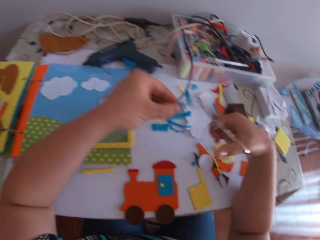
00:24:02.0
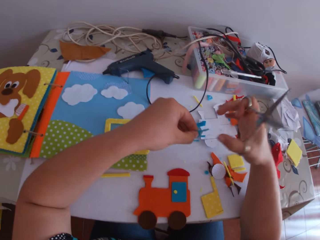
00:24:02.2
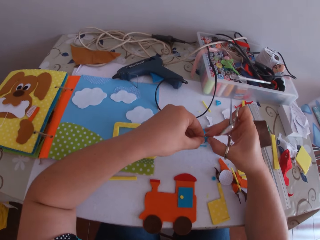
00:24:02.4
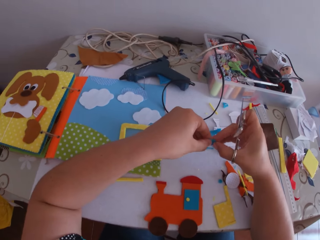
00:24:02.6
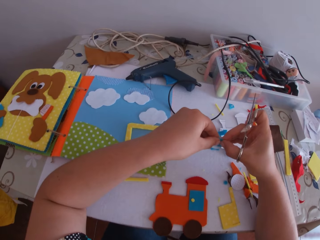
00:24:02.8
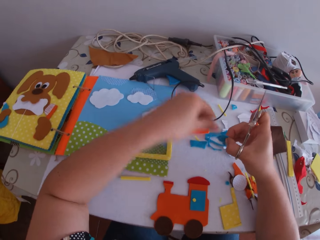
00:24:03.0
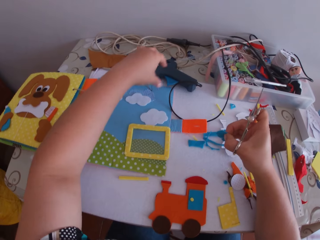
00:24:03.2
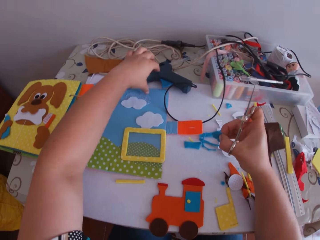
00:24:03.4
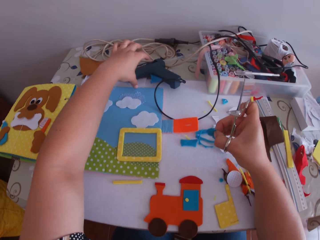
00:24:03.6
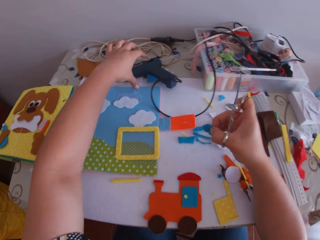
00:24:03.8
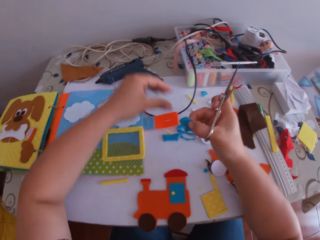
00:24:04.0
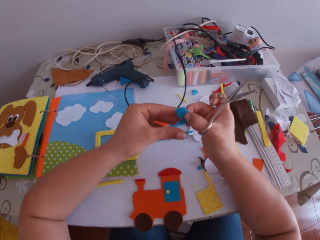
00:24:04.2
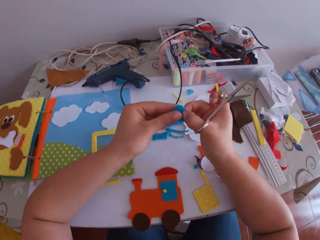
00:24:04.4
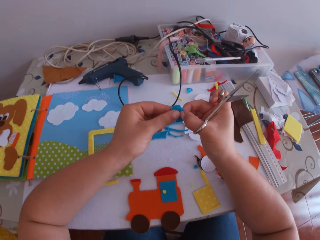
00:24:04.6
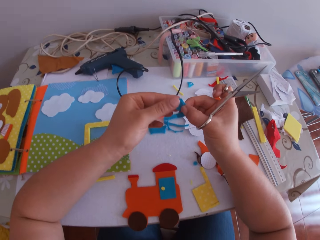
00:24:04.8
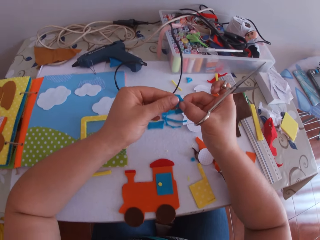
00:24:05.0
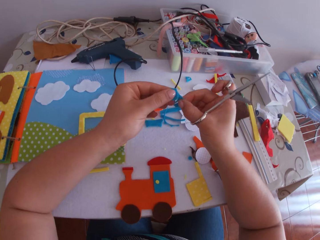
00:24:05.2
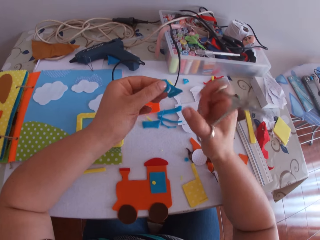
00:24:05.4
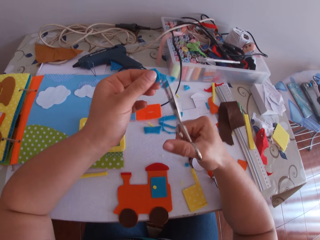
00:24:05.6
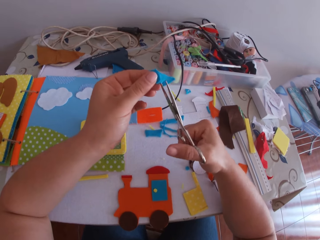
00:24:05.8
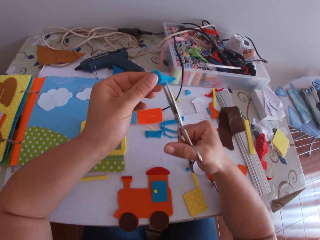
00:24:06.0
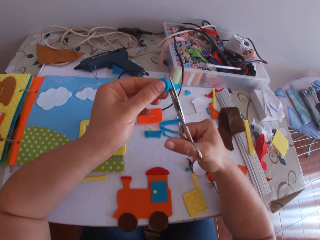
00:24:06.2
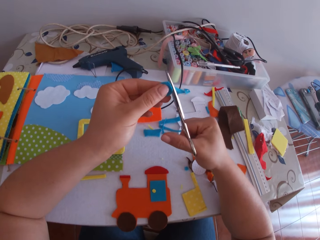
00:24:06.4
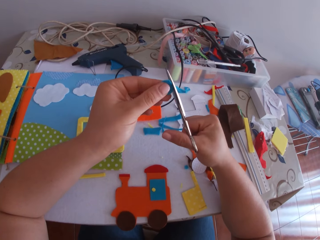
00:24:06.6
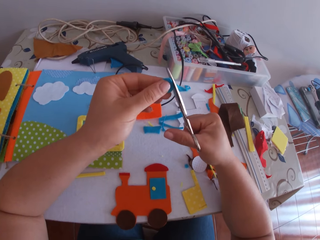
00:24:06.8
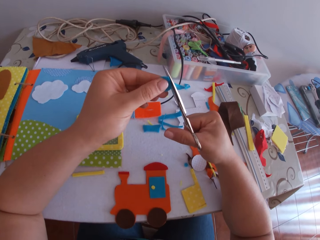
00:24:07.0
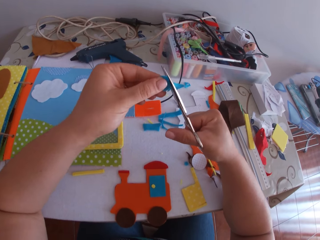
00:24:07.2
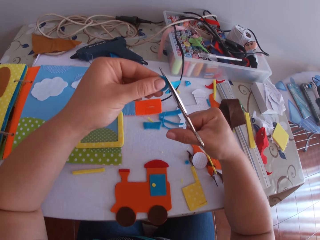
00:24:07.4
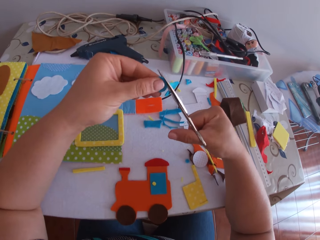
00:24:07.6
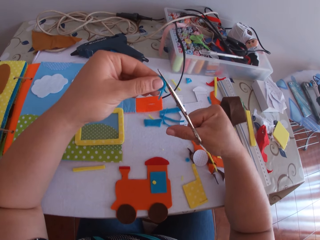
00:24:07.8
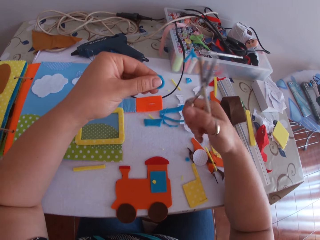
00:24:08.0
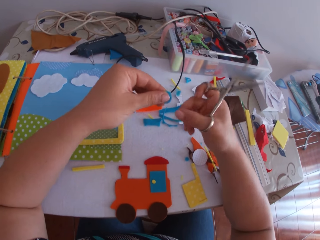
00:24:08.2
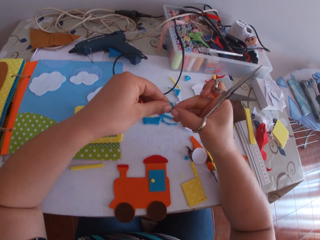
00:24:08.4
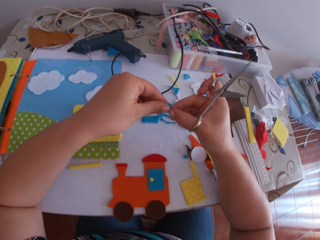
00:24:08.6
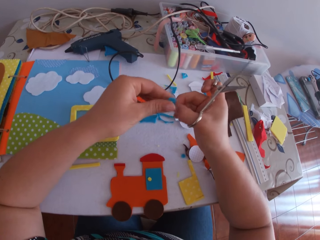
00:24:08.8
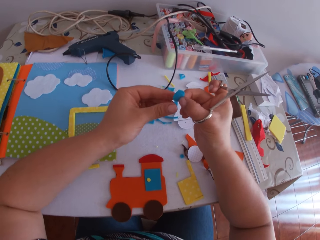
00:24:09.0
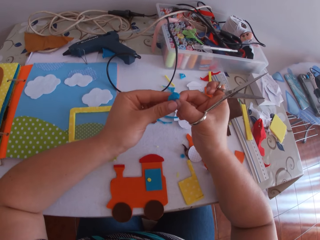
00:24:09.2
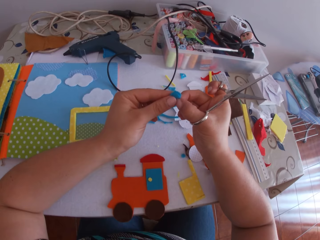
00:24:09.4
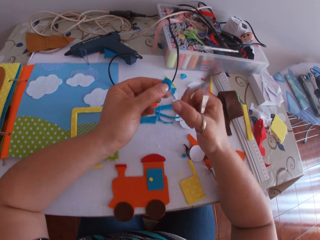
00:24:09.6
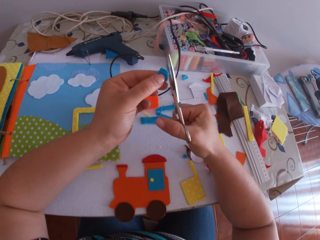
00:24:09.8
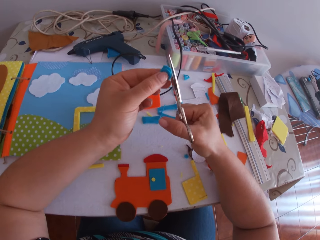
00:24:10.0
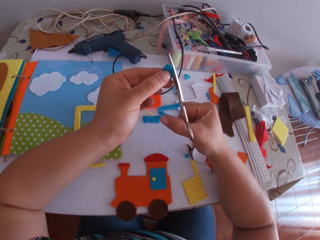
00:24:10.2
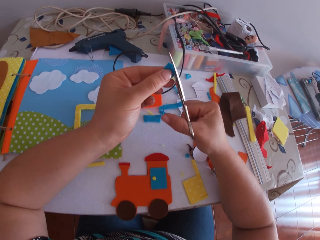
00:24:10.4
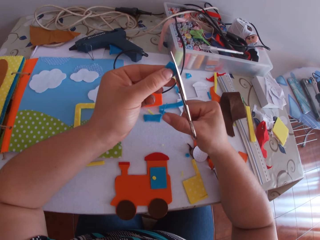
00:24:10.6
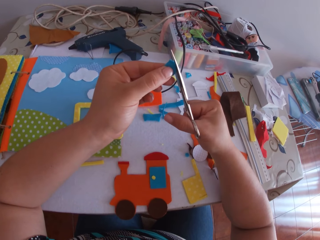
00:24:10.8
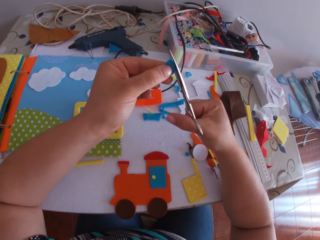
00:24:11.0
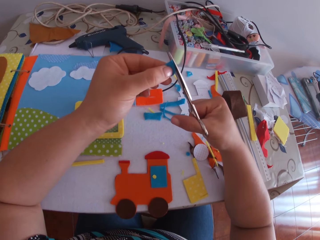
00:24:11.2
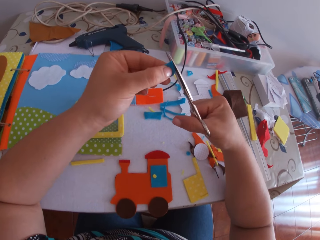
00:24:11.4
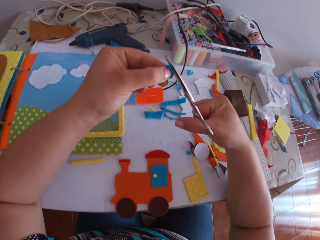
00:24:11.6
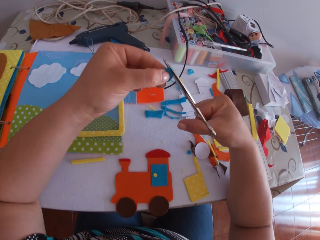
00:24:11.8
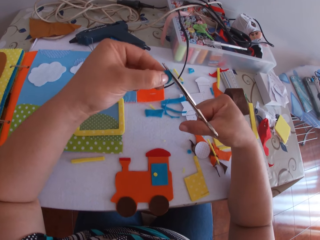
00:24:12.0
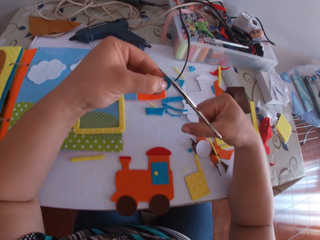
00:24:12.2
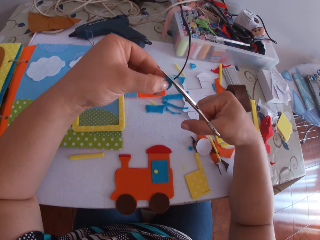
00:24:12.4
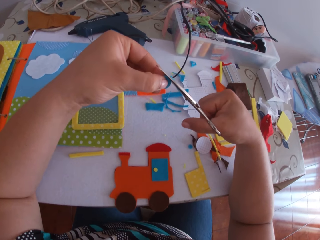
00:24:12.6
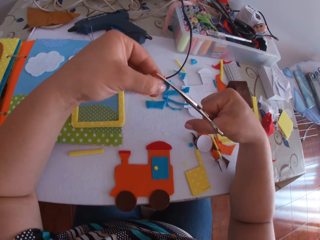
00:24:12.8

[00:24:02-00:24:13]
The camera wearer swings her hand. She holds a felt material. She swings her hand. She adjusts a hot glue gun on the table with her left hand. She swings her hand. She holds the felt material. She swings her hand. She trims the blue cardboard to a circular shape with the scissors in her right hand. She swings her hand. She holds the felt material. She swings her hand. She swings her hand again. She holds the felt material. She trims the felt material using a pair of scissors.

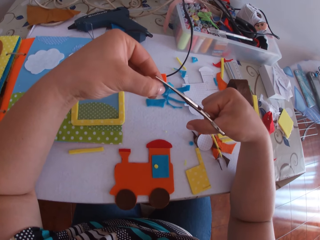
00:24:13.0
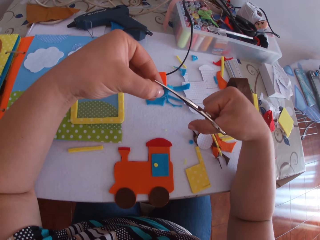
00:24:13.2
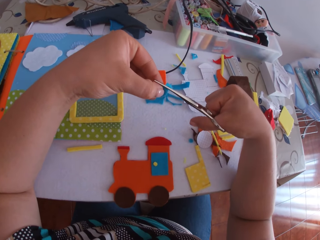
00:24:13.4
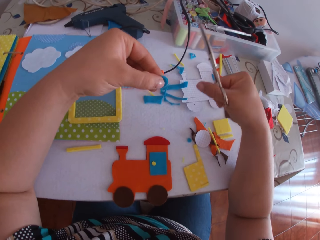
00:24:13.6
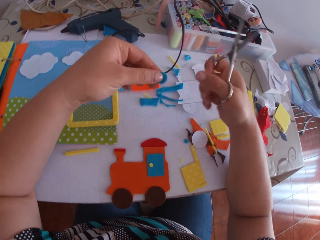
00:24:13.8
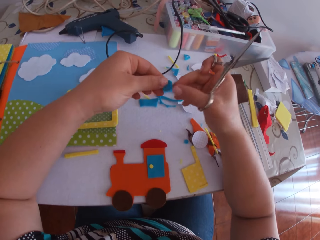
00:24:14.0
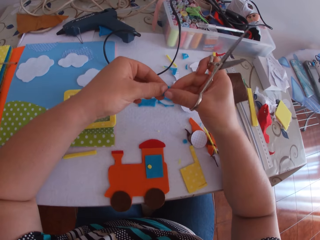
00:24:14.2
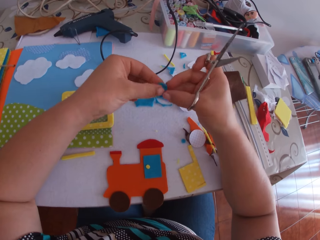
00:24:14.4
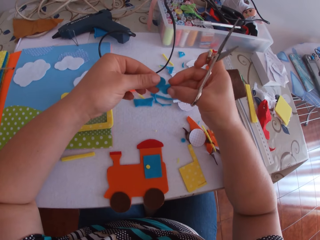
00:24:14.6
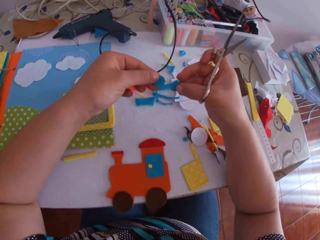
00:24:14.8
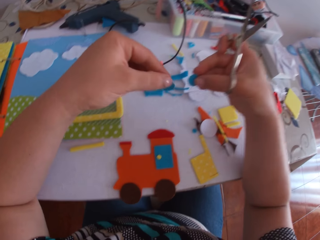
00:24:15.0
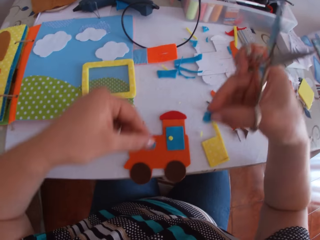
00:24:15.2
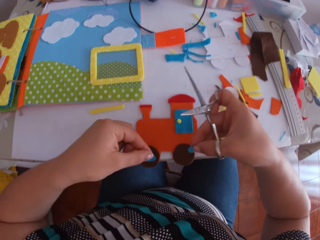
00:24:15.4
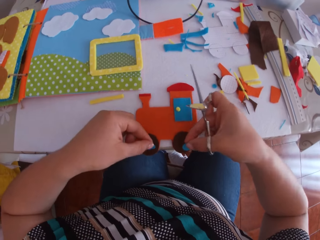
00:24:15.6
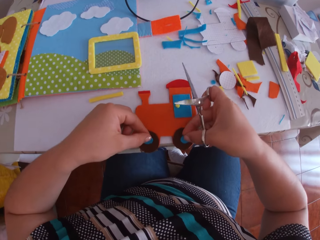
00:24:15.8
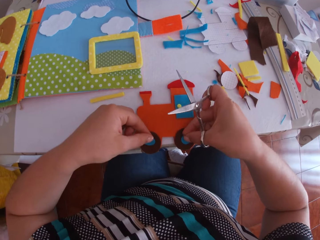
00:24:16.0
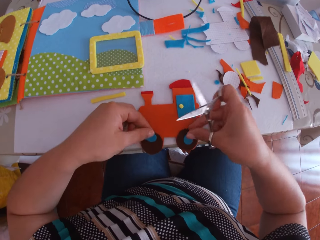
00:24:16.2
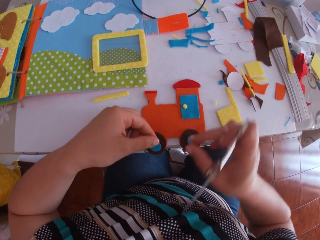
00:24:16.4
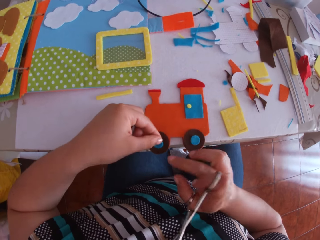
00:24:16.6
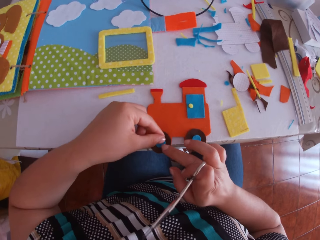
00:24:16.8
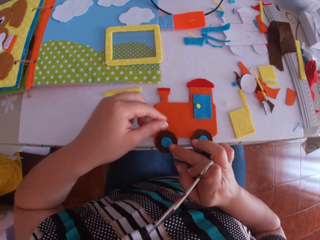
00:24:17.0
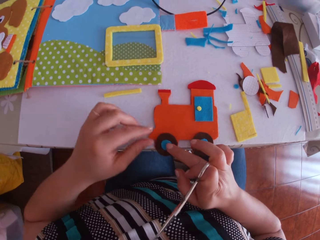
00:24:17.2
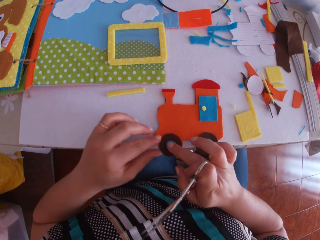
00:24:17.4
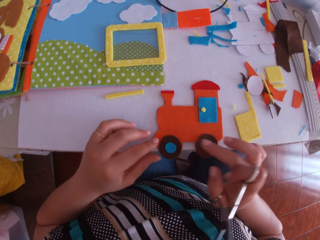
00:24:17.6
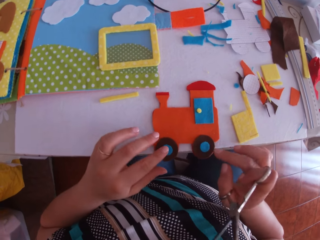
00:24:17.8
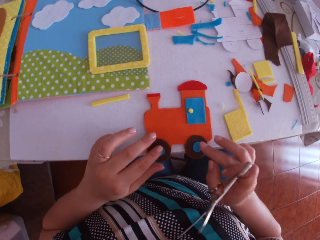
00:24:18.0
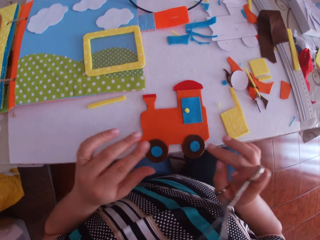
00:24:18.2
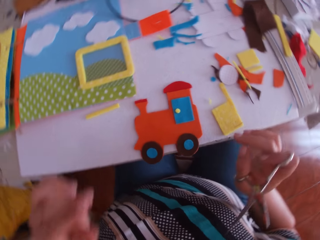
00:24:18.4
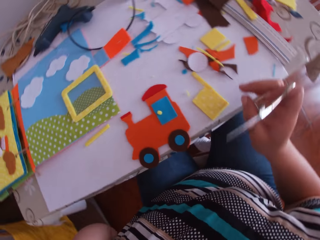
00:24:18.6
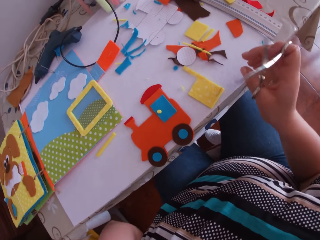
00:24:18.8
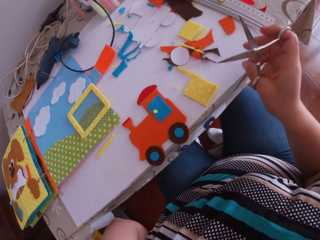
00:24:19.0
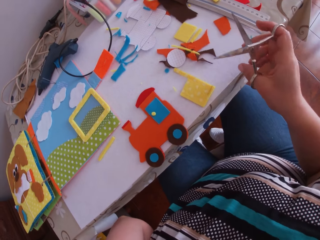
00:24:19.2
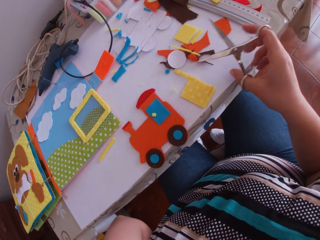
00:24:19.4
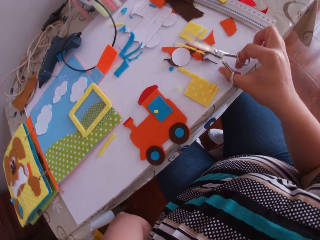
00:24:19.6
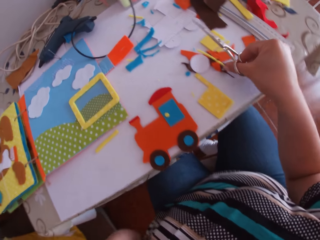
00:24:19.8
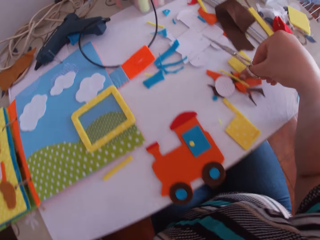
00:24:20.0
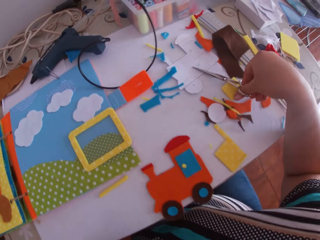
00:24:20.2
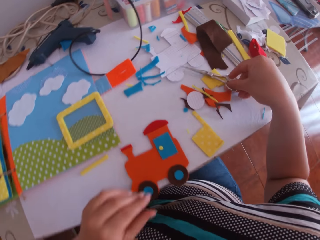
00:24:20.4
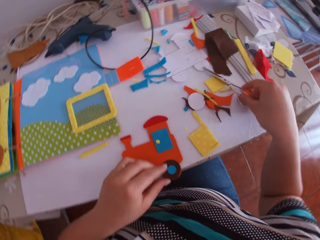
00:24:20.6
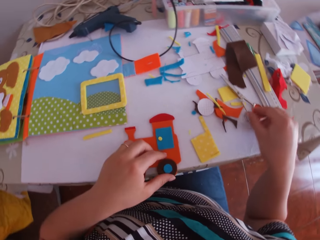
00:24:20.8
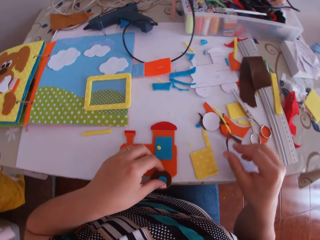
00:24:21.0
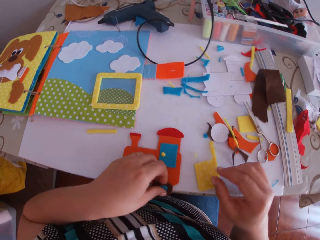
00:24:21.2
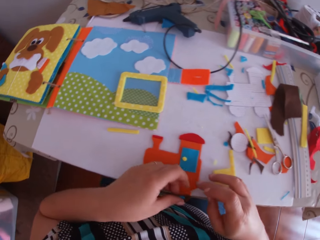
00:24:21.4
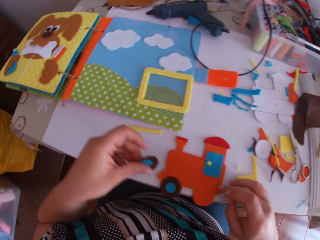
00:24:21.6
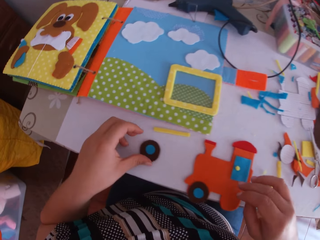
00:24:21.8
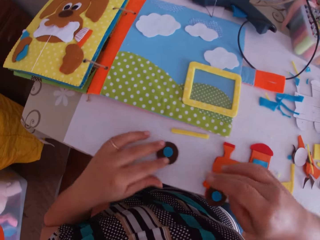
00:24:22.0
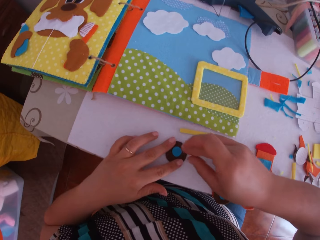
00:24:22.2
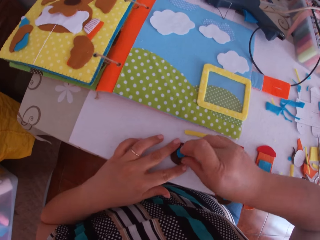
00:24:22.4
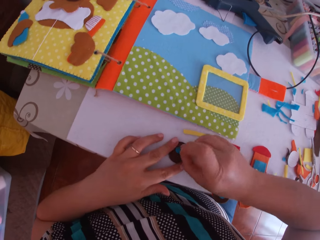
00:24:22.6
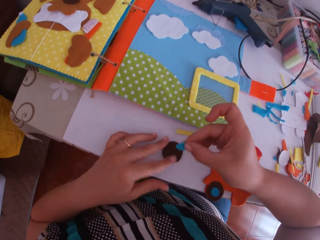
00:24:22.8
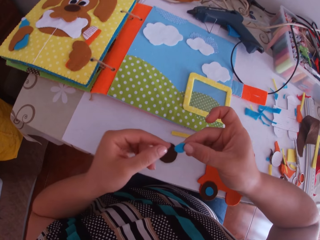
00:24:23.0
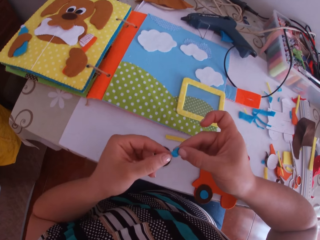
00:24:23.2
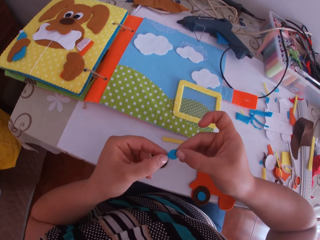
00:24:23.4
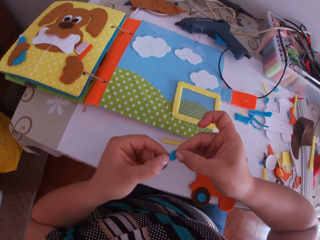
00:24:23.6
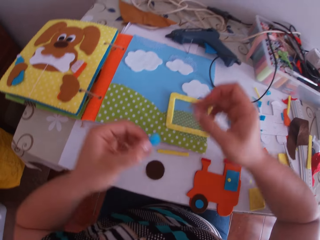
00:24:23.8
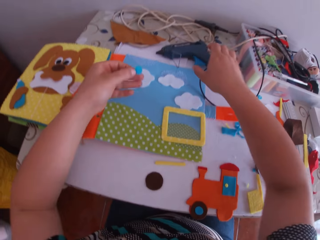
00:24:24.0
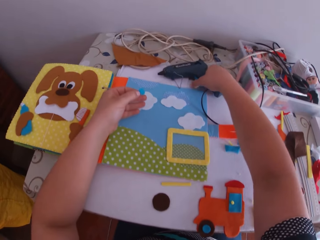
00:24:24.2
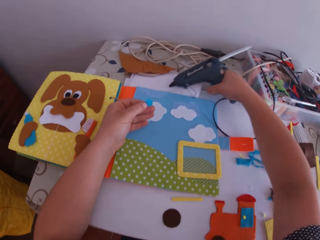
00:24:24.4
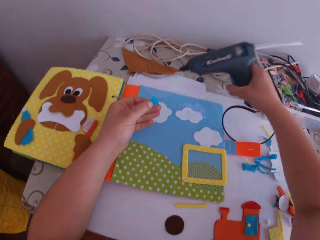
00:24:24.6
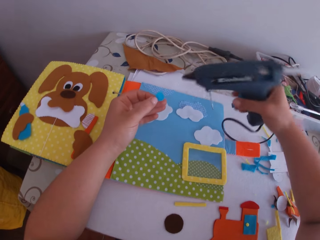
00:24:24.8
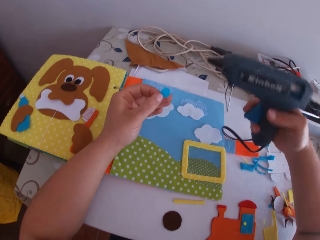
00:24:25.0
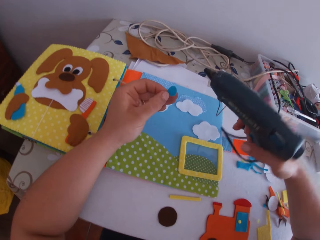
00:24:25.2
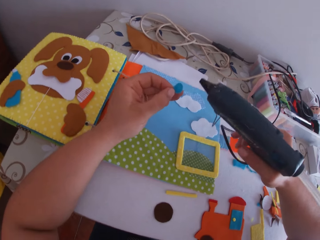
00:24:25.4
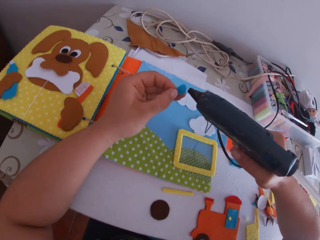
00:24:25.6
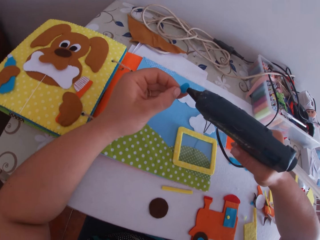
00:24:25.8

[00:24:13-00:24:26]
The camera wearer swings her hand. She holds a felt material. She swings her hand. She places the blue circular shape cardboards on the paper train or felt train craft with both hands. She swings her hand. She adjusts the blue circular shape cardboards on the paper train with both hands. She stares at the felt train craft. She swings her hand. She places the scissors on the table with her right hand. She picks a brown circular shape cardboard and the blue circular shape cardboard on the paper train with her right hand. She places the brown circular shape cardboard and the blue circular shape cardboard on the table with her left hand. She swings her hand. She picks the blue circular shape cardboard with her right hand. She transfers the blue circular shape cardboard from her right hand to her left hand. She holds the felt material. She swings her hand. She picks the hot glue gun on the table with her right hand. She swings her hand.
